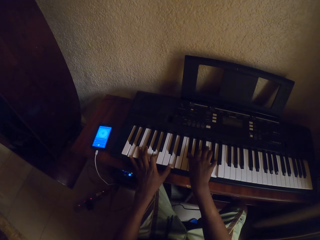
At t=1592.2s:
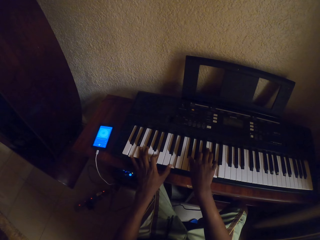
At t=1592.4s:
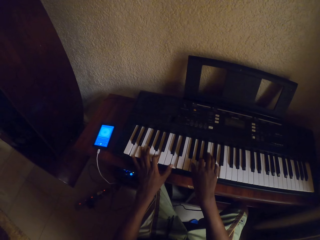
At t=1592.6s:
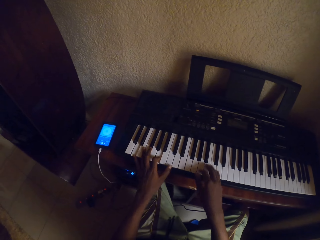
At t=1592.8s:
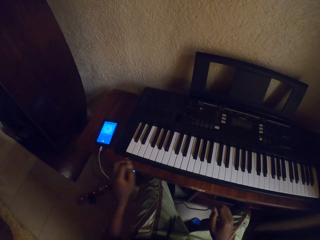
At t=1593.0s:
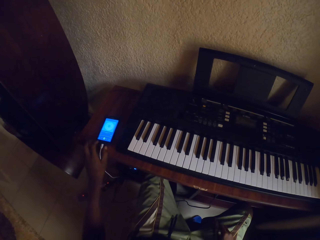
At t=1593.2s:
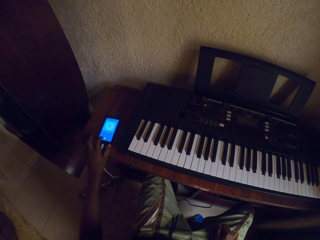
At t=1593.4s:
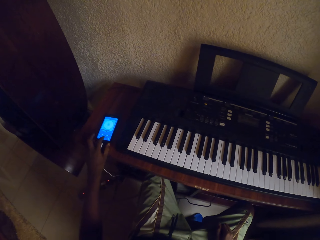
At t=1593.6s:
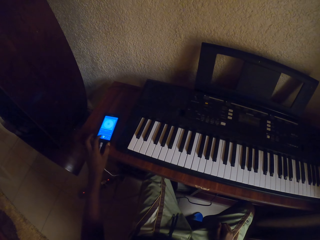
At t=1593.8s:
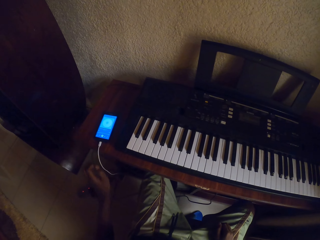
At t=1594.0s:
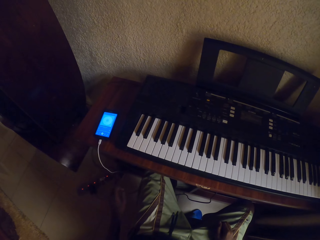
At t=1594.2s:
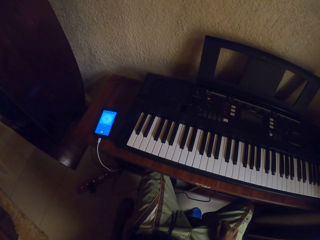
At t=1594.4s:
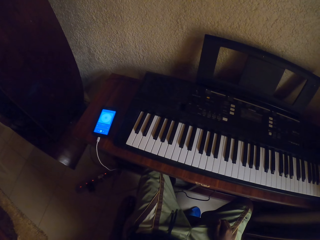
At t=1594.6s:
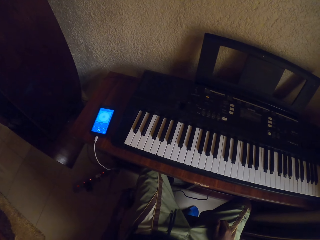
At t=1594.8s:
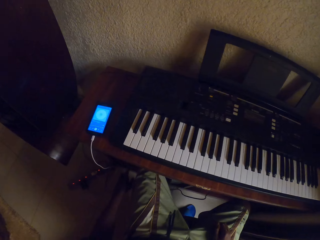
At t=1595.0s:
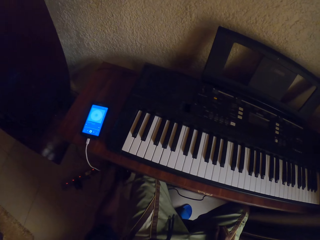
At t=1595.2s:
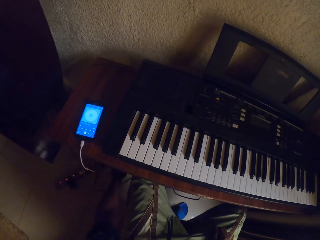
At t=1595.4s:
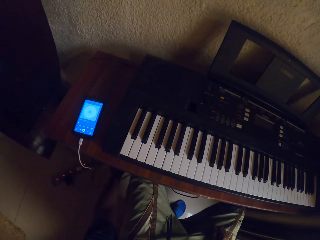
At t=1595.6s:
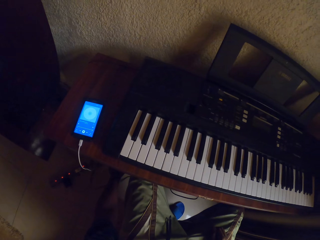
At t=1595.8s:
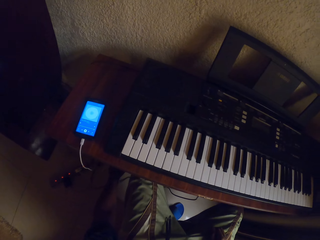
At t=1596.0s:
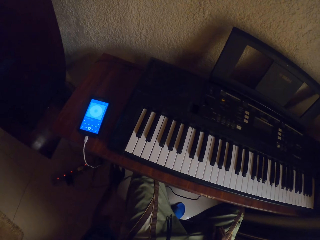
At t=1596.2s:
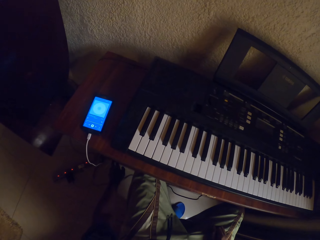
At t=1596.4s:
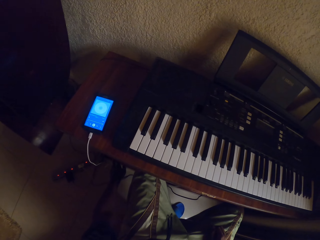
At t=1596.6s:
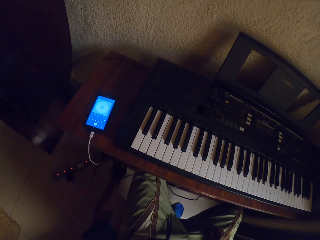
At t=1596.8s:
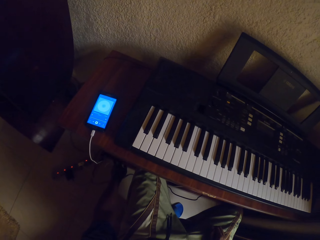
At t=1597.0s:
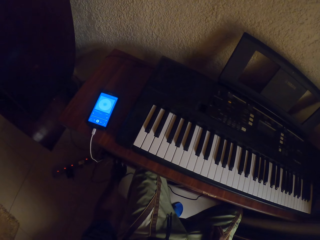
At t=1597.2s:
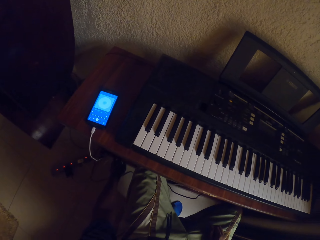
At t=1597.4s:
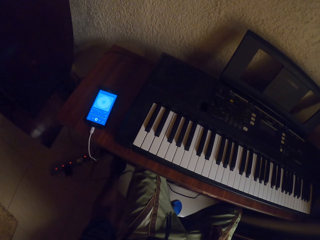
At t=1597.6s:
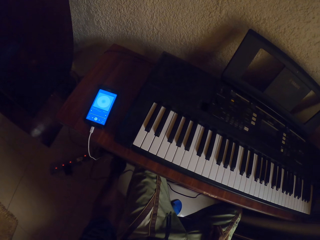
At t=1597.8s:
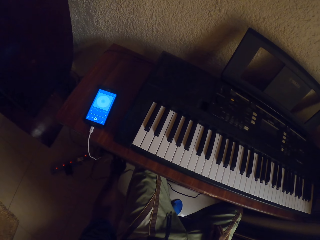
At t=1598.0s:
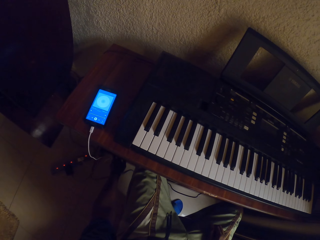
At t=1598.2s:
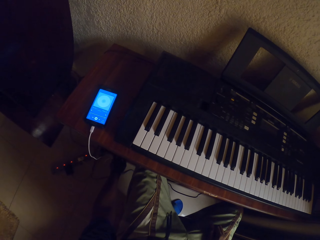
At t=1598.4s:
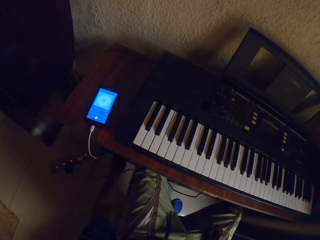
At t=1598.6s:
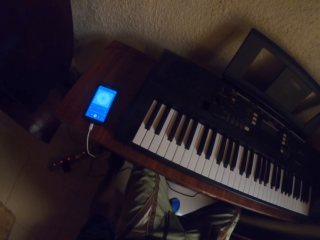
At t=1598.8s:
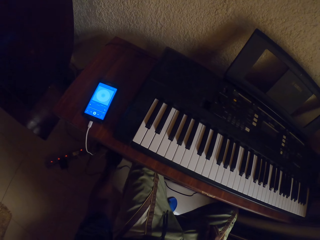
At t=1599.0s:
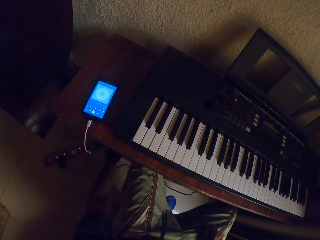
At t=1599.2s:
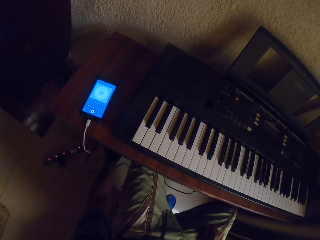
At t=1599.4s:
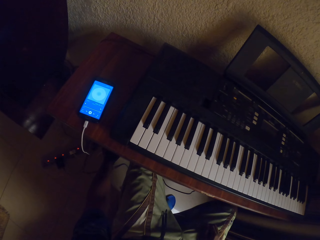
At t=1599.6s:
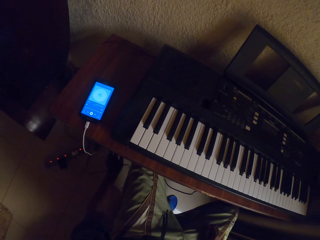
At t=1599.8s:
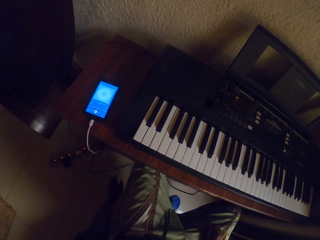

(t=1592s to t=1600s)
The camera wearer operates the phone. They touch the phone. They look around. They touch something.
